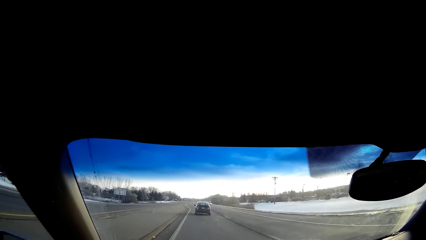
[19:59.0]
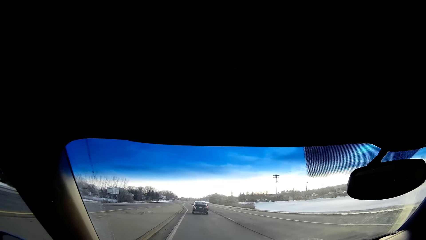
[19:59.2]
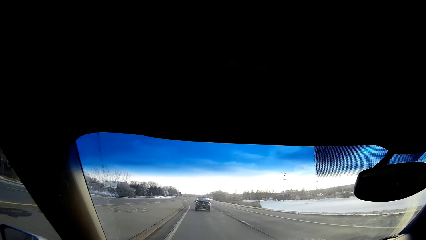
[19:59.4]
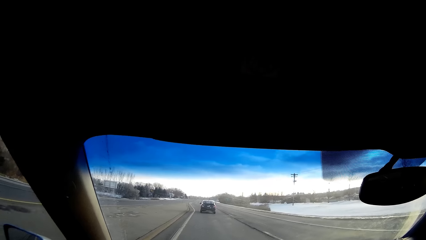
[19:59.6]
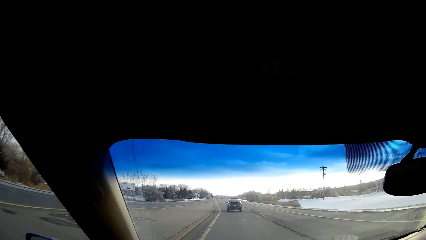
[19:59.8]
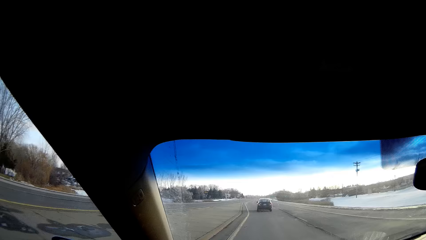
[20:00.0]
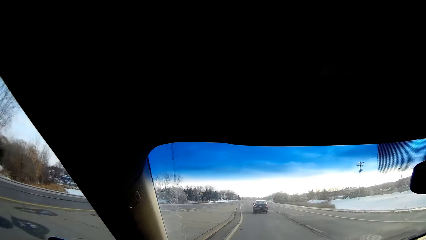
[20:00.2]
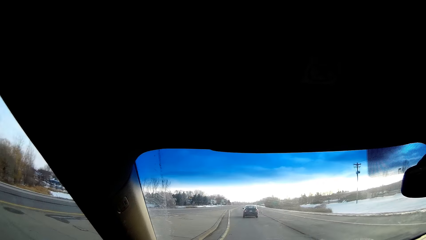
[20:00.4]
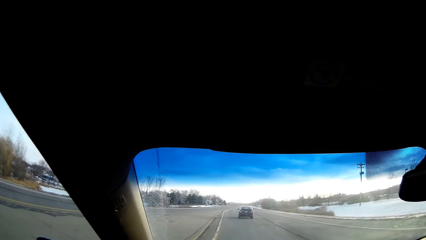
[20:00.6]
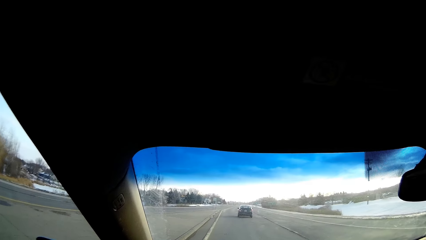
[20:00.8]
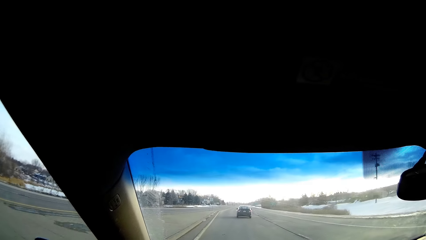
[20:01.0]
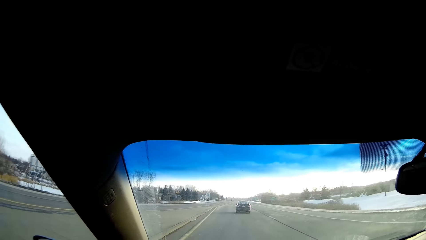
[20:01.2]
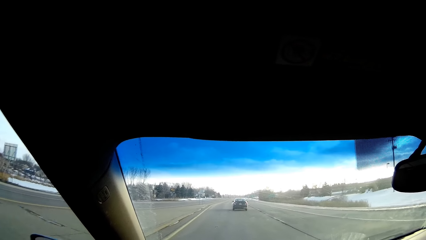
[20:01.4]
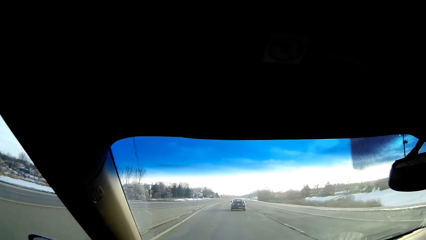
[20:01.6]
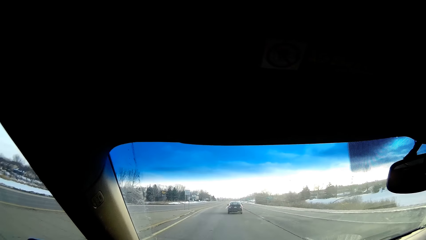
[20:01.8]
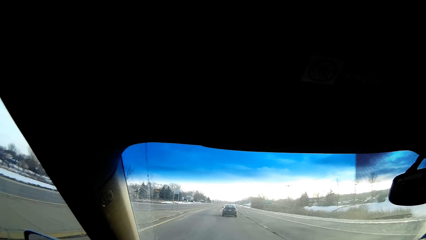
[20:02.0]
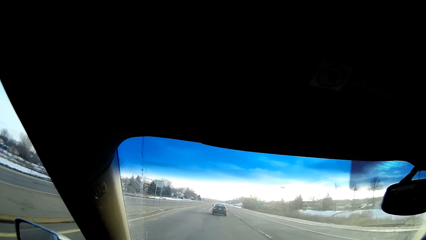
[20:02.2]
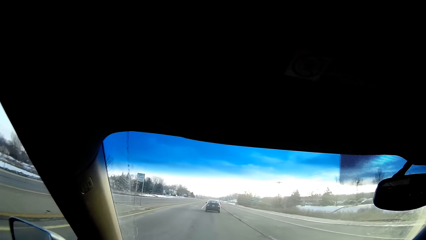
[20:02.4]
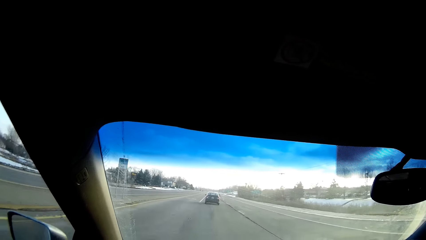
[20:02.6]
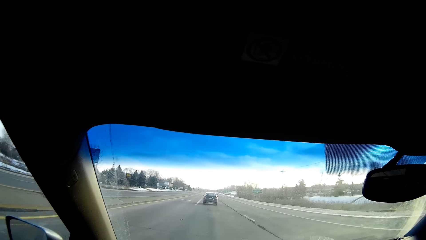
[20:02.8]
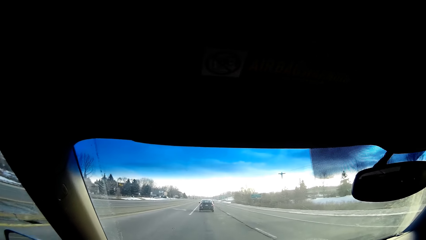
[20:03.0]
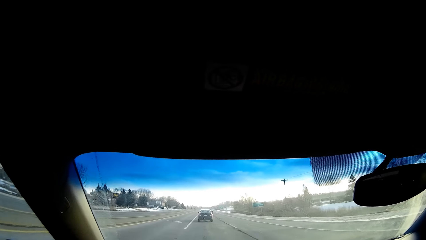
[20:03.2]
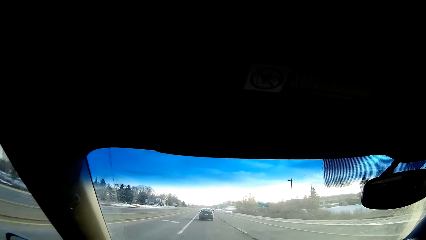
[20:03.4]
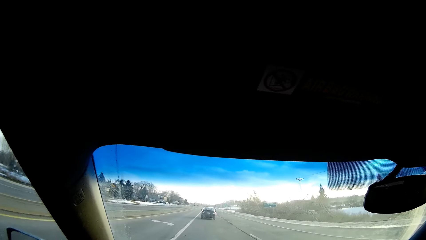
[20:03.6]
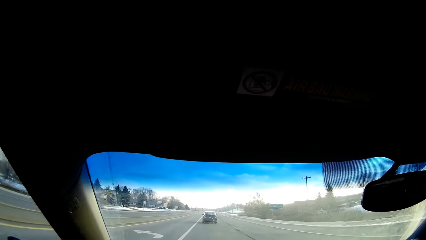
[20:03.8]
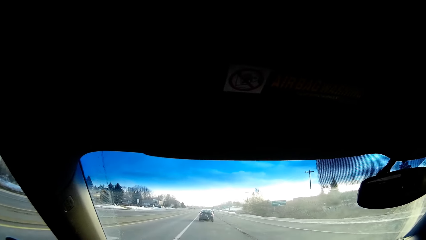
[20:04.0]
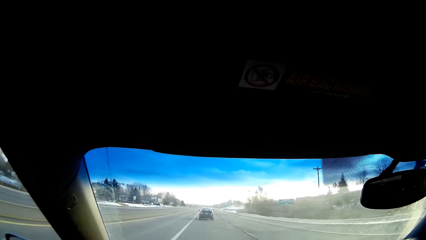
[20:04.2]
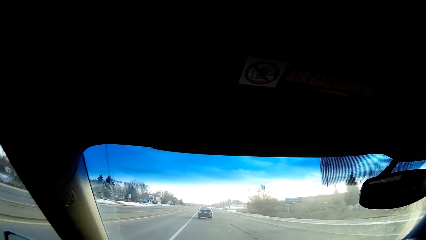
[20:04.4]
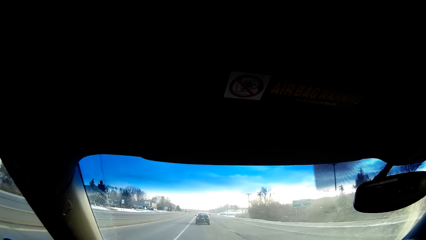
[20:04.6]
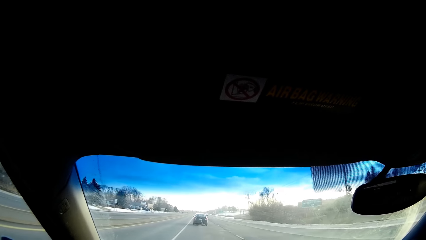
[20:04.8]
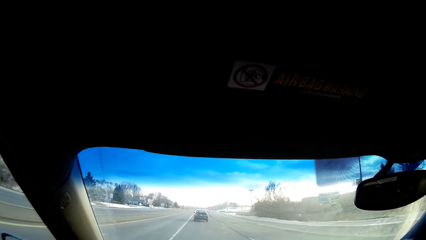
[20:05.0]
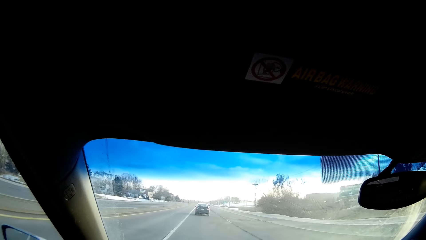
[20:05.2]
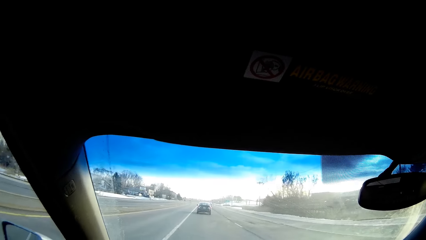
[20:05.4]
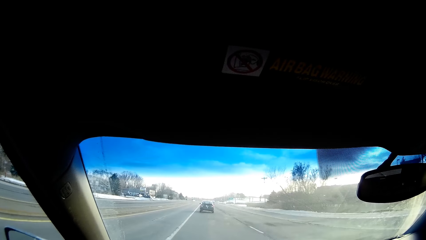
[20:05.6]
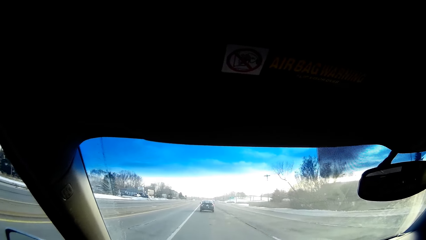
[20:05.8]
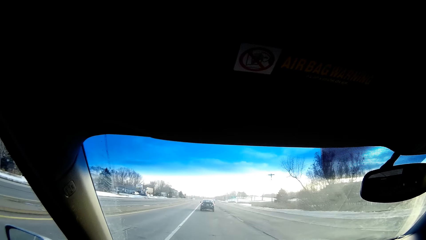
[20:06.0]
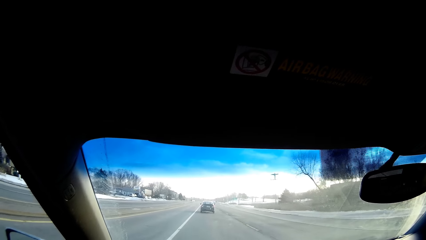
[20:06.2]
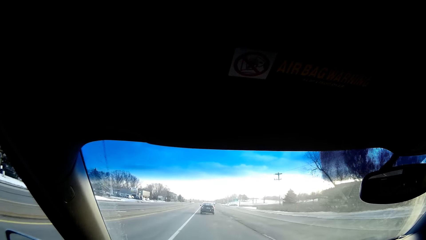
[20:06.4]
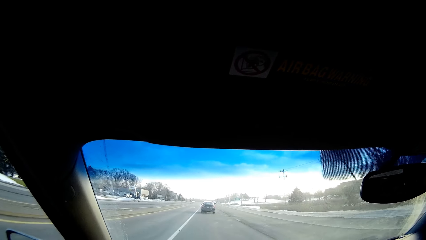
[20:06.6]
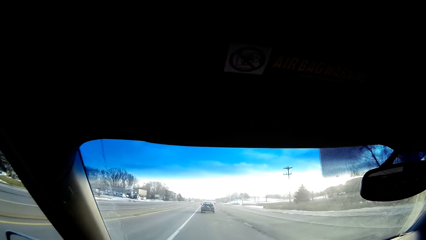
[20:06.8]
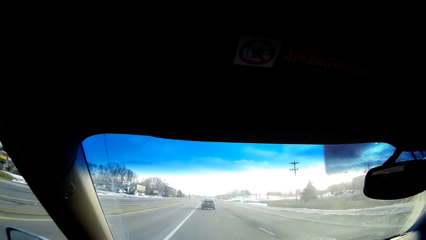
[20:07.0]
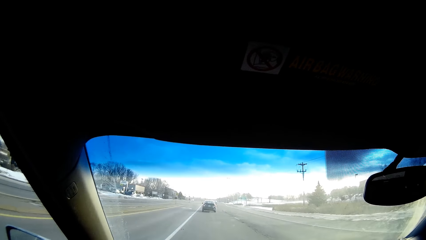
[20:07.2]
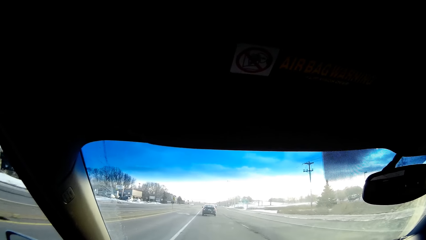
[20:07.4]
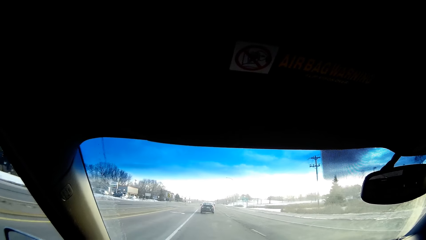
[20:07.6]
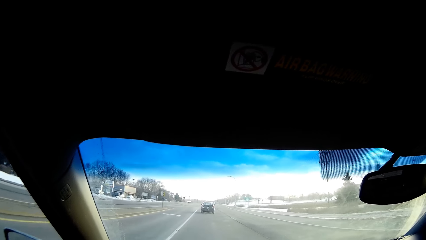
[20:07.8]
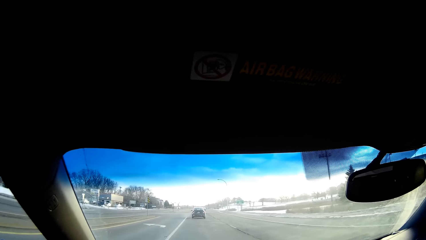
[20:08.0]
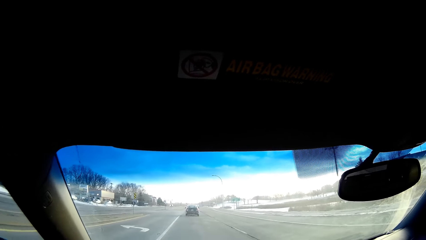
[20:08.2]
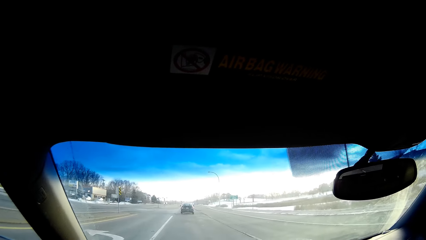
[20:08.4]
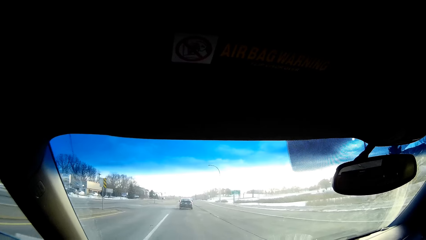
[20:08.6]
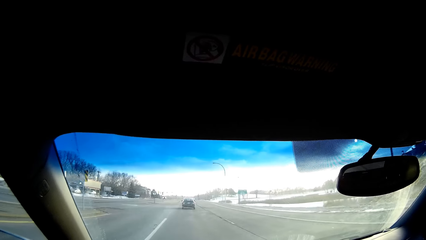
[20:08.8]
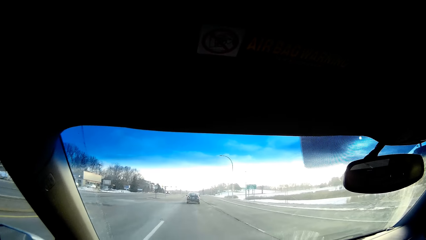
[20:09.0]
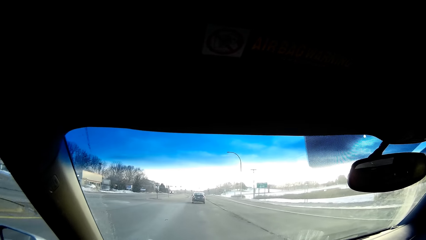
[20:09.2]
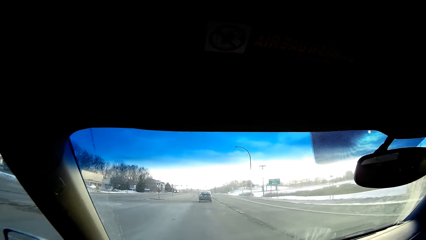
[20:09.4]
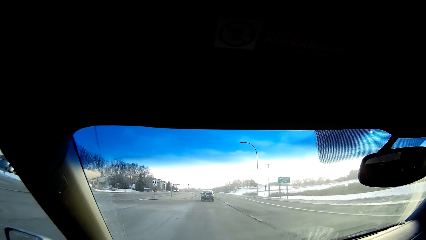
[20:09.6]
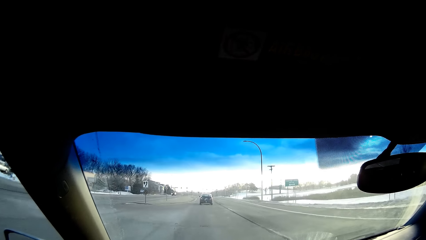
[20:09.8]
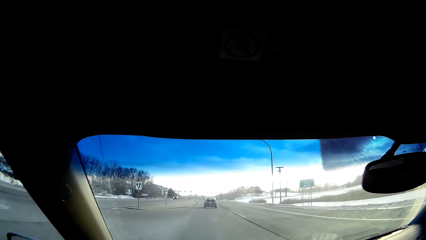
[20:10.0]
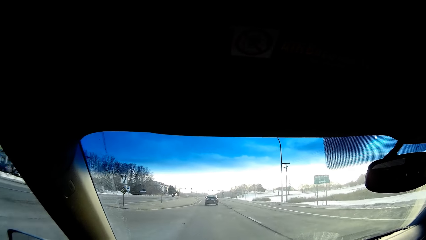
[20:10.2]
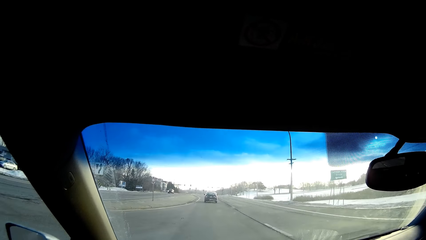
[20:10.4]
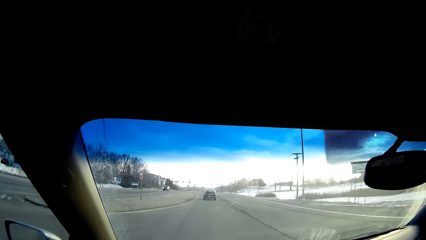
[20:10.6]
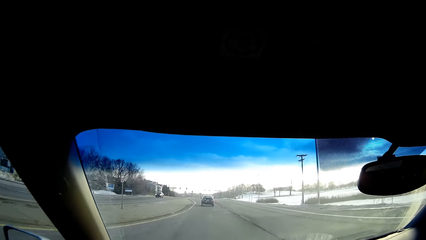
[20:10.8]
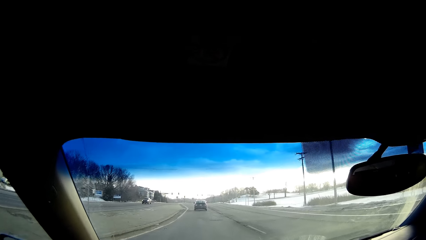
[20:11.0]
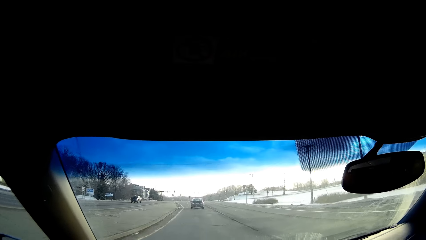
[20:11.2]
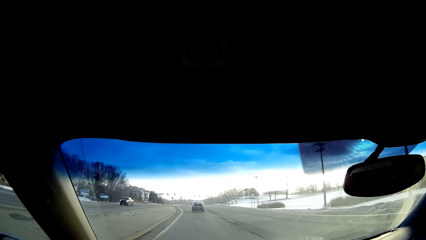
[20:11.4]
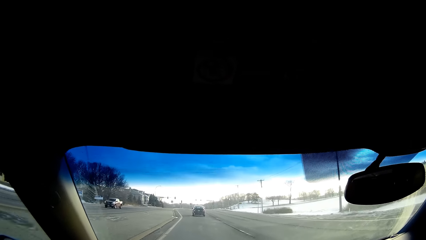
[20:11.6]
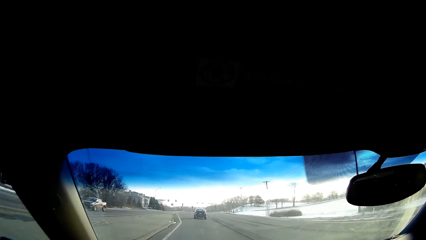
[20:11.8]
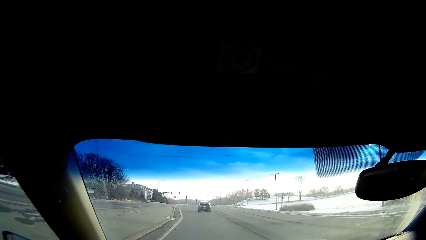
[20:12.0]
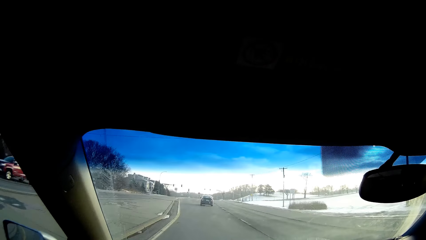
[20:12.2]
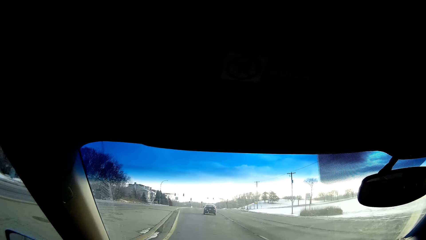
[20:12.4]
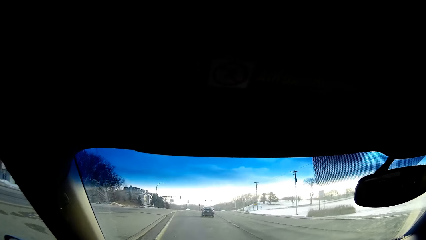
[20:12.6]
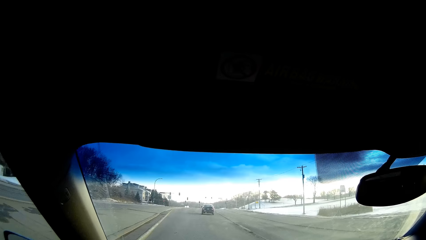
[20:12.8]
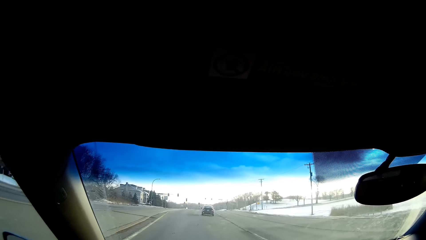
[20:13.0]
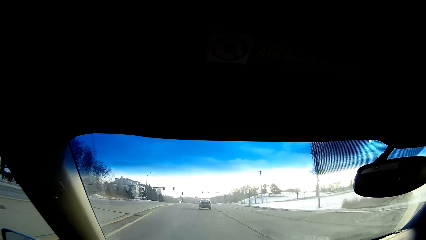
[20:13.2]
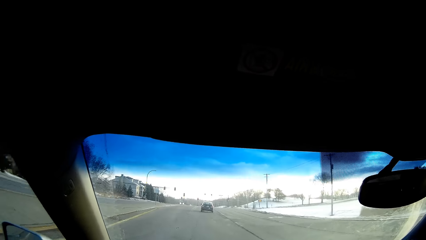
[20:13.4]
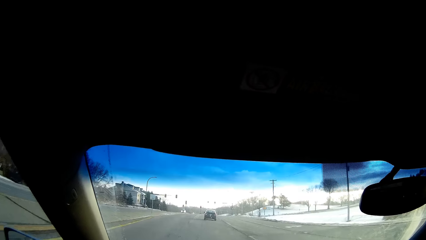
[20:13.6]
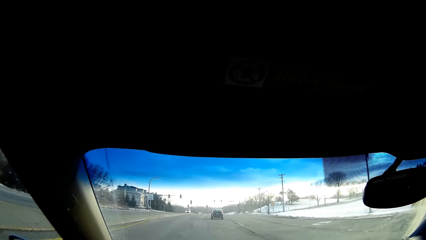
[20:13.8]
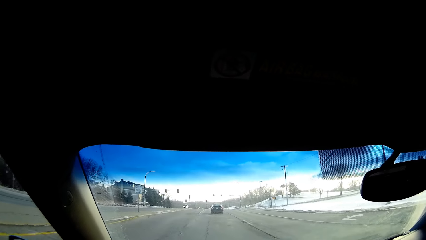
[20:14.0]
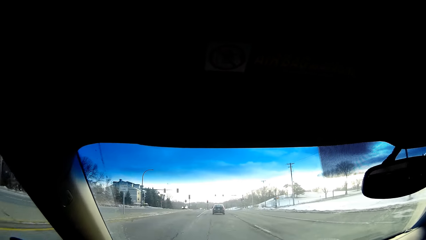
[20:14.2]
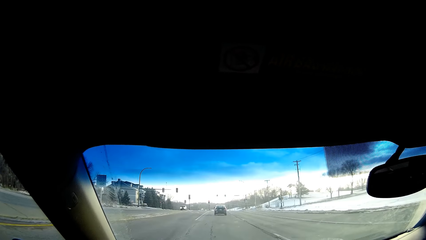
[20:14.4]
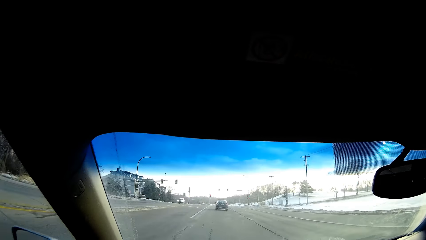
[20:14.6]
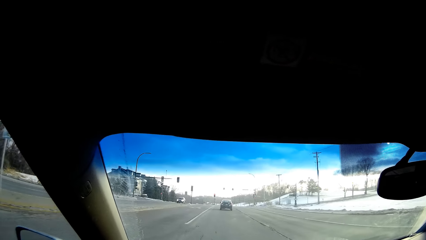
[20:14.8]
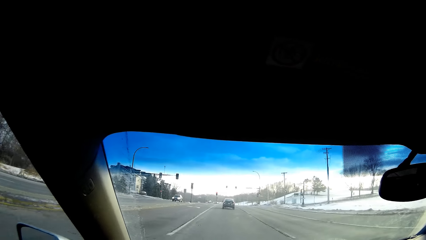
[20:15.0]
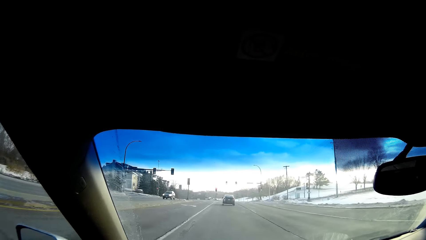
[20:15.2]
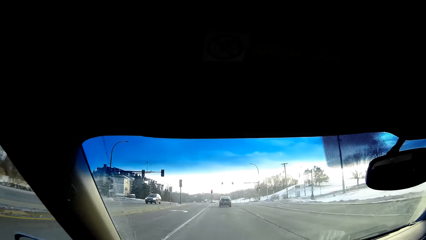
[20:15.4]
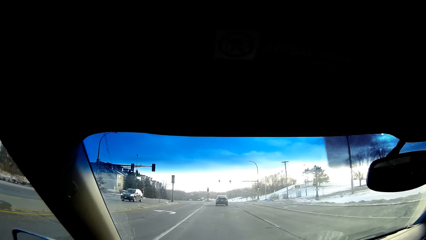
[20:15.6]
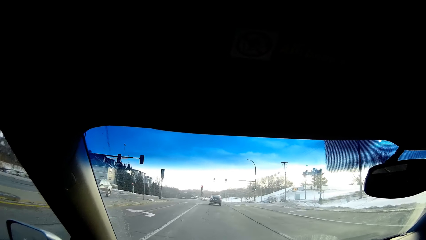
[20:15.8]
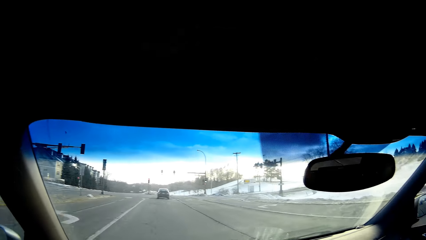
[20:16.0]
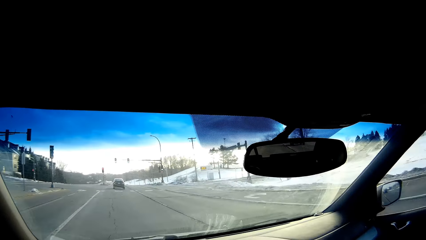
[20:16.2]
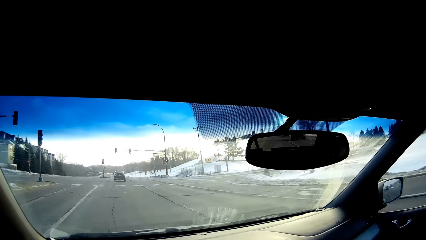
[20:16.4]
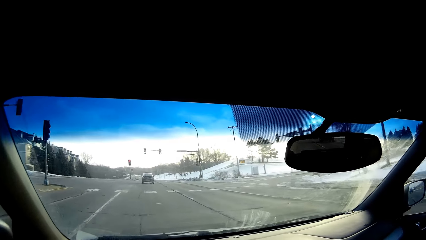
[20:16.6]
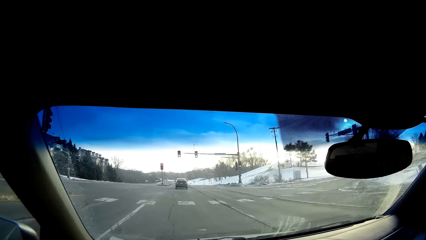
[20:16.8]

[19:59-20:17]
The camera wearer drives on the road. They drive on the road again.
